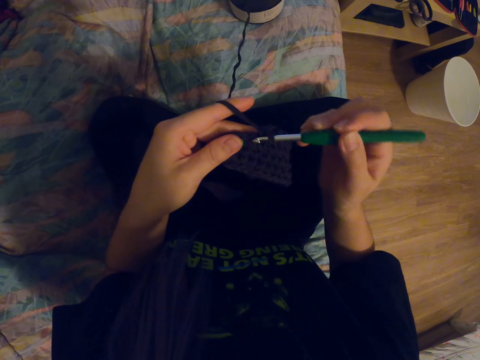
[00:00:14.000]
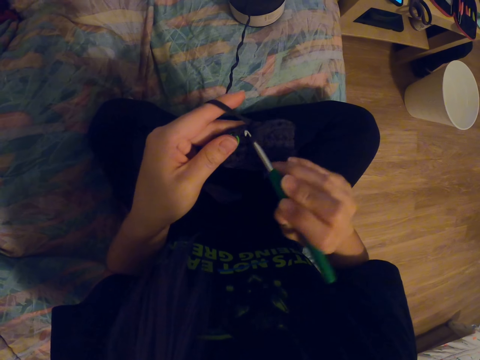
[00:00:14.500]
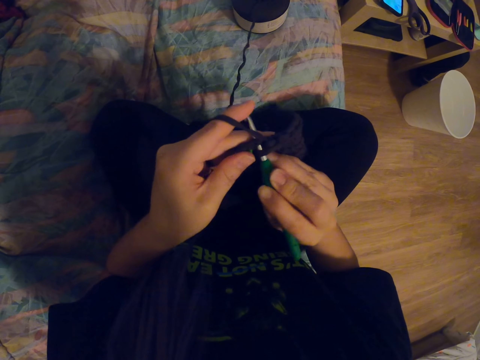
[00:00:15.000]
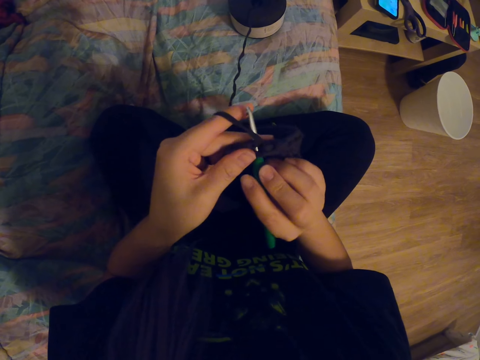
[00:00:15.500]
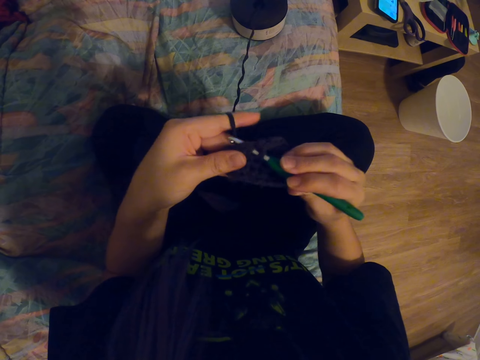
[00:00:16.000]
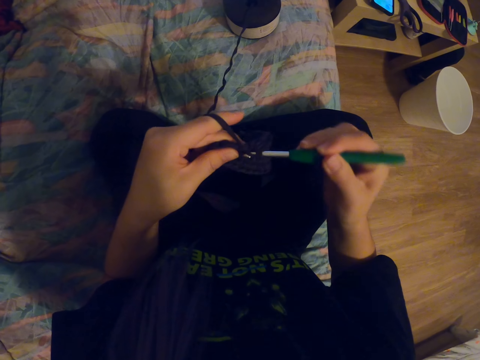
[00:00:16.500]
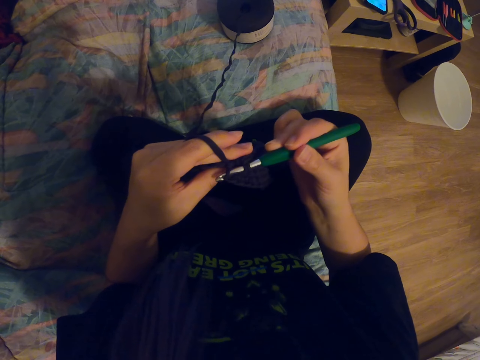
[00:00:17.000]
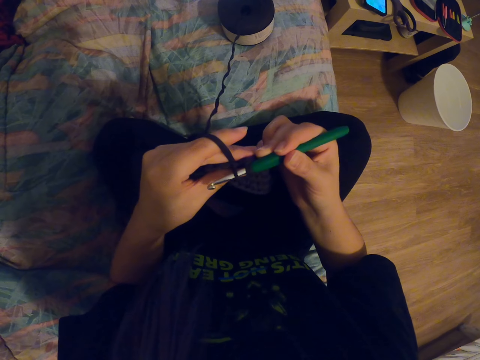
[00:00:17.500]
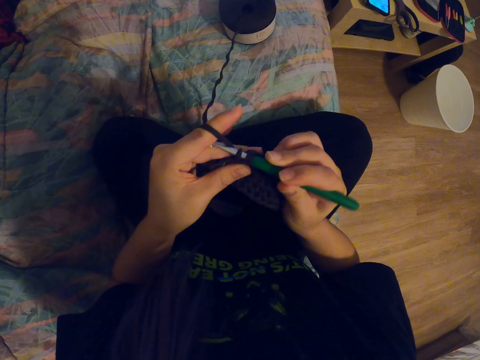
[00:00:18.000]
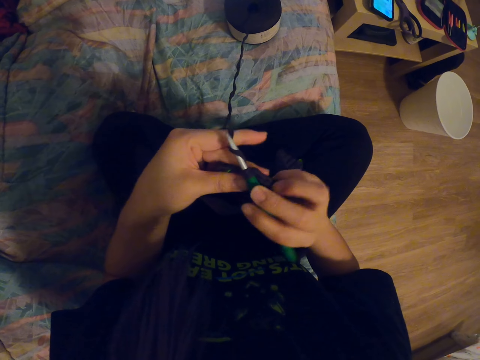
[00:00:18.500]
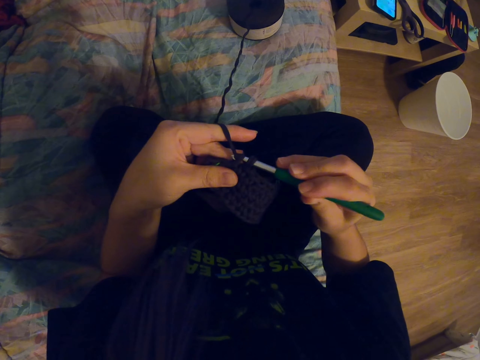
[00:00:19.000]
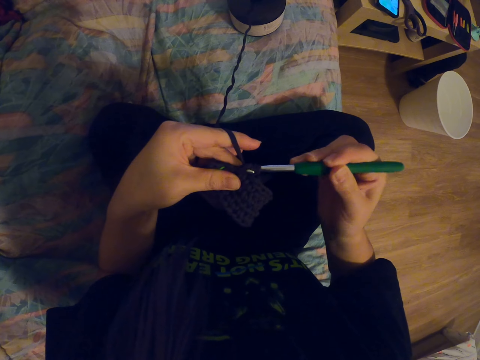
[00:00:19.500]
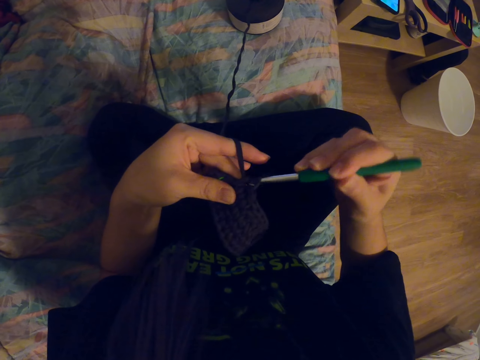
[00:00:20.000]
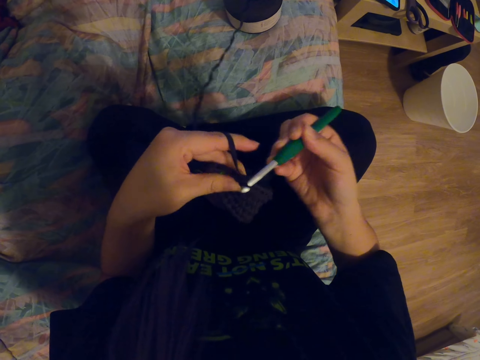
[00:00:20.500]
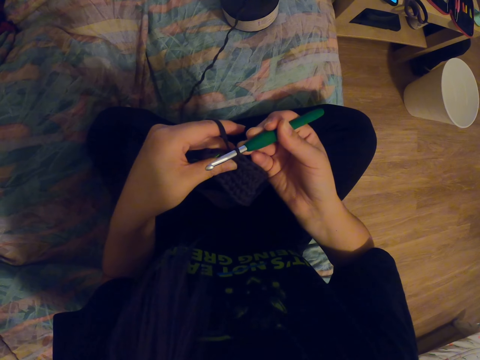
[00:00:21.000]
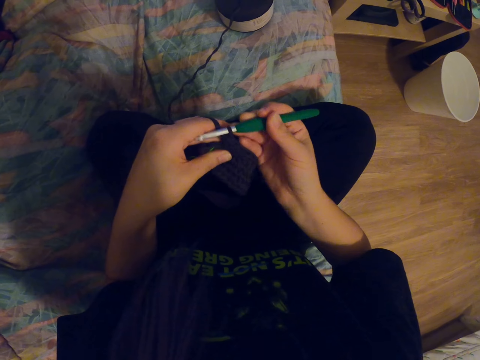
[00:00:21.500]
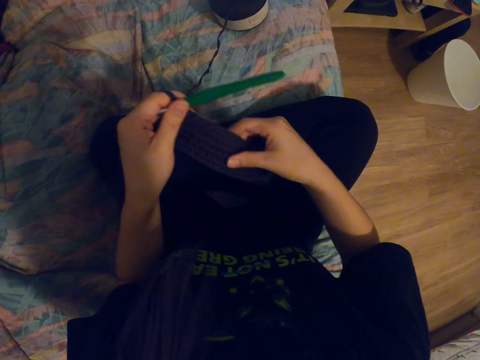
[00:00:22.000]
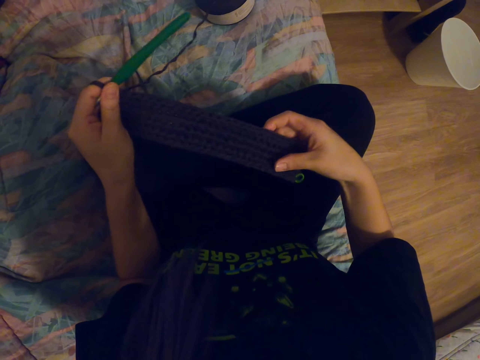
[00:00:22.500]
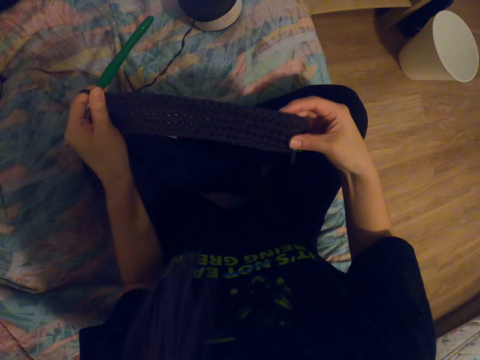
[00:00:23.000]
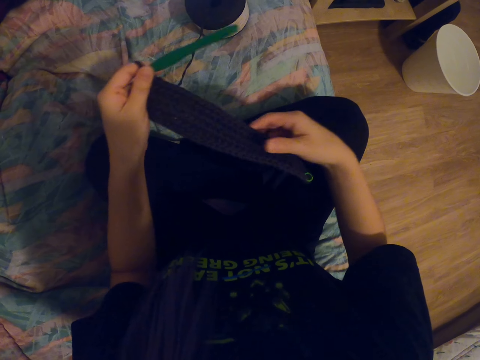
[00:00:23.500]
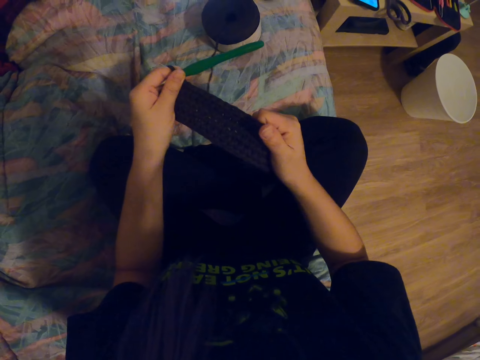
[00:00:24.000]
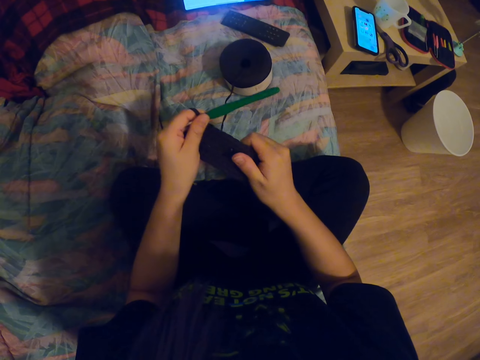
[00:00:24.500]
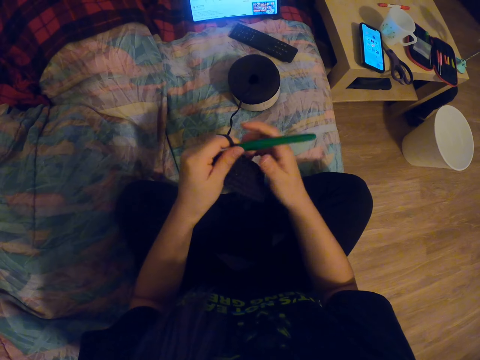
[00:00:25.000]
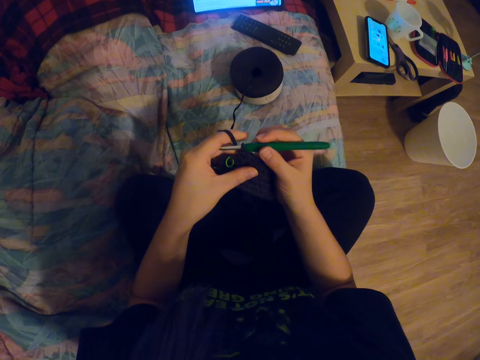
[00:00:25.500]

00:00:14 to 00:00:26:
The camera wearer coils a knitting thread on a knitting needle. She knits a fabric with the knitting needle. She adjusts the knitted fabric on her lap with her right hand.

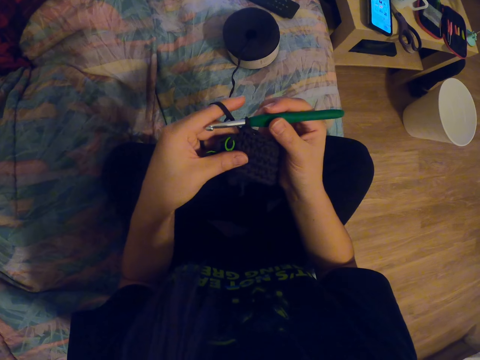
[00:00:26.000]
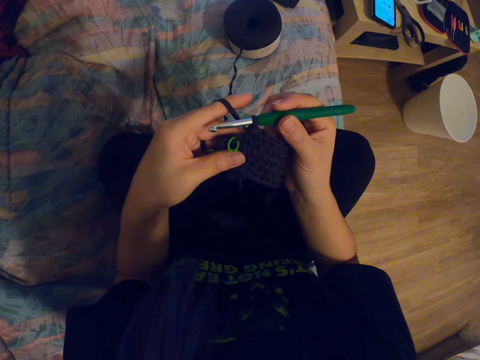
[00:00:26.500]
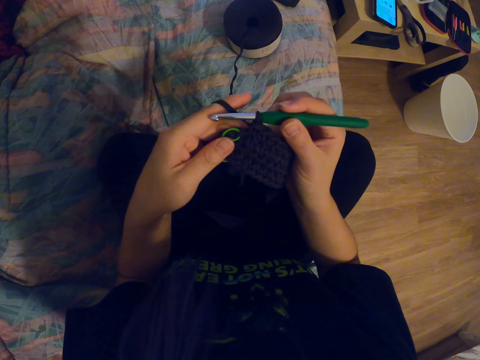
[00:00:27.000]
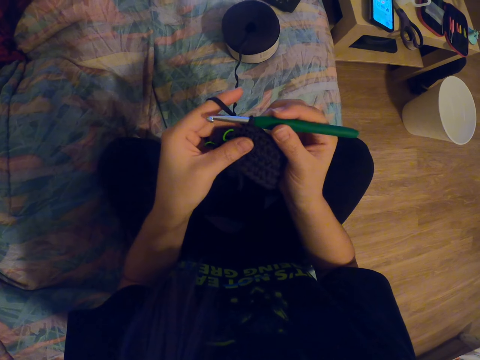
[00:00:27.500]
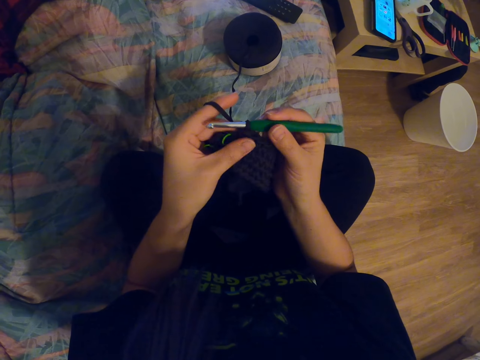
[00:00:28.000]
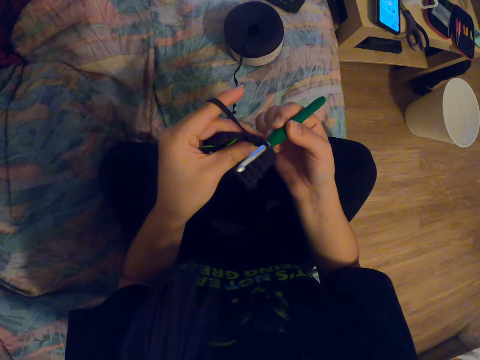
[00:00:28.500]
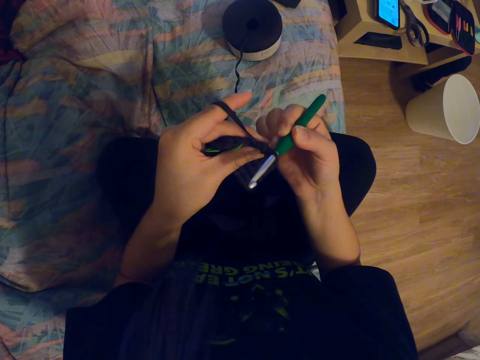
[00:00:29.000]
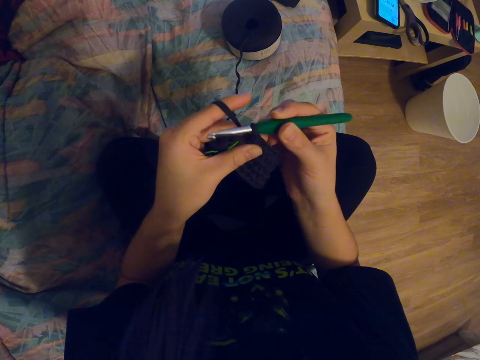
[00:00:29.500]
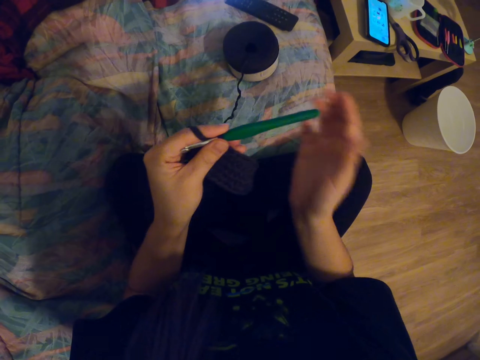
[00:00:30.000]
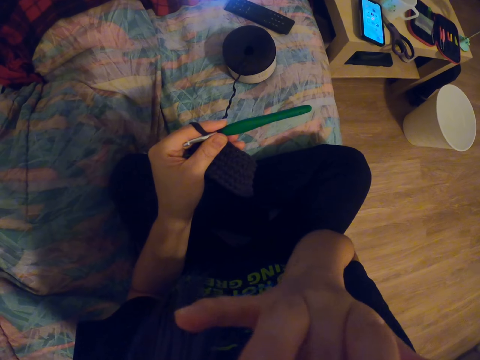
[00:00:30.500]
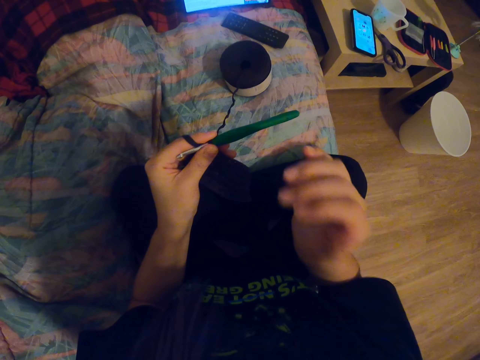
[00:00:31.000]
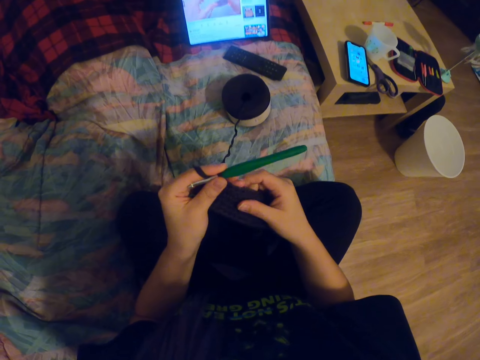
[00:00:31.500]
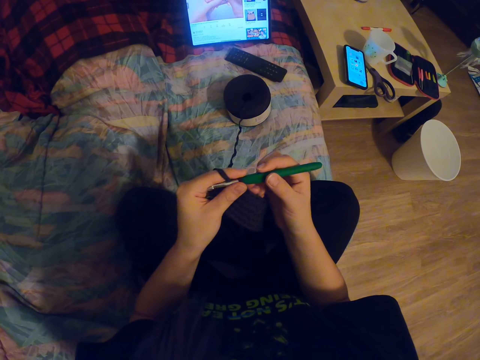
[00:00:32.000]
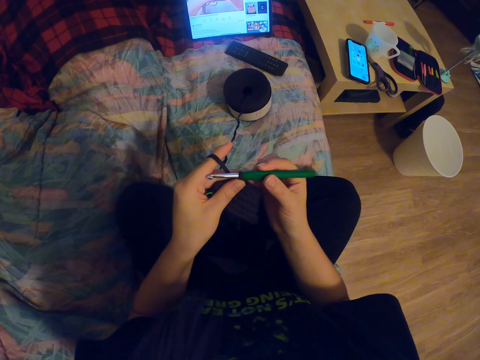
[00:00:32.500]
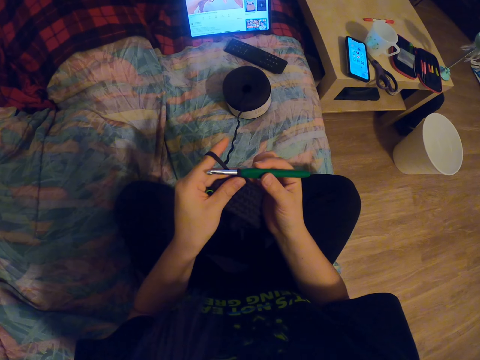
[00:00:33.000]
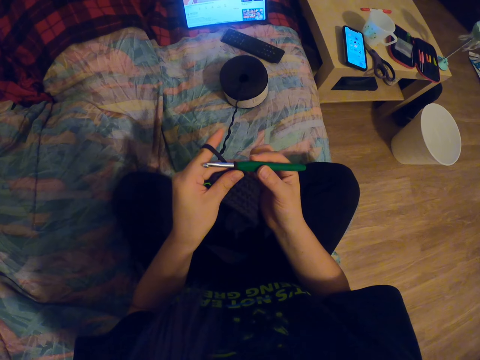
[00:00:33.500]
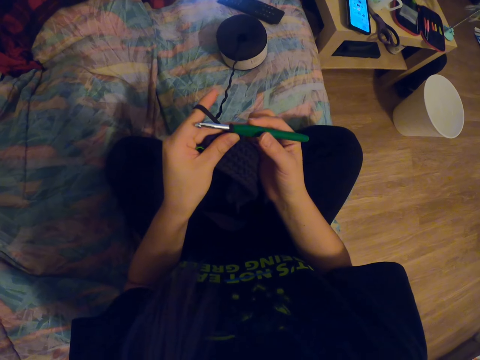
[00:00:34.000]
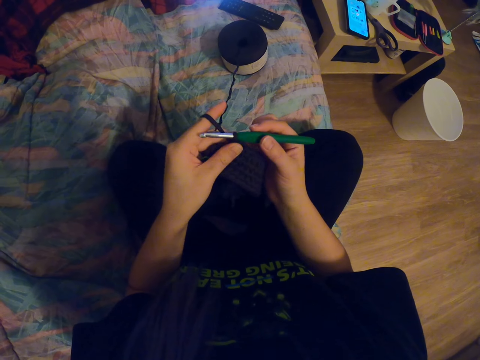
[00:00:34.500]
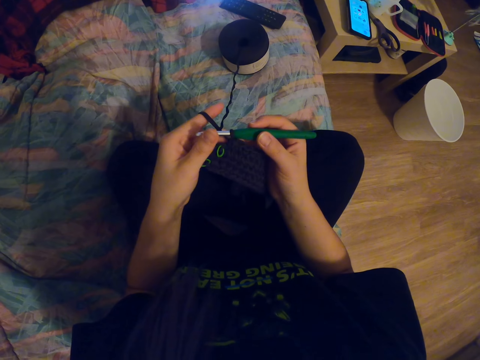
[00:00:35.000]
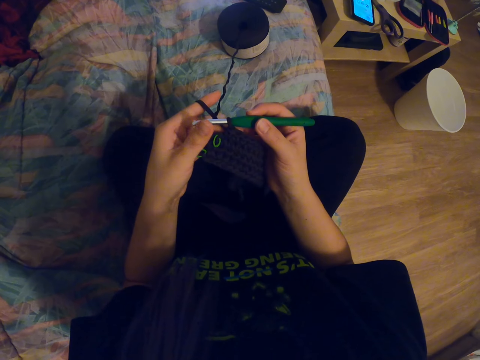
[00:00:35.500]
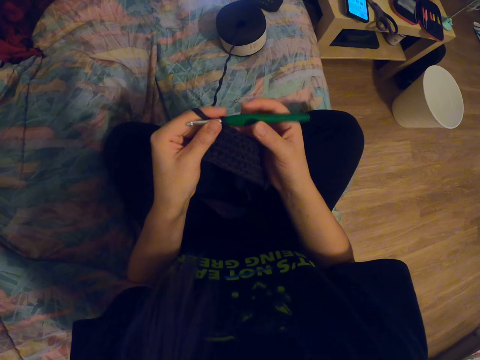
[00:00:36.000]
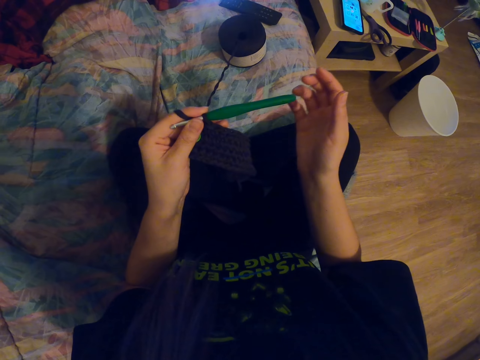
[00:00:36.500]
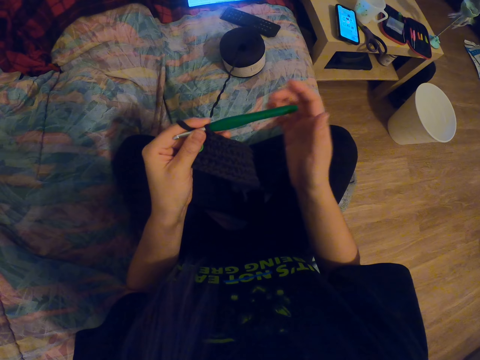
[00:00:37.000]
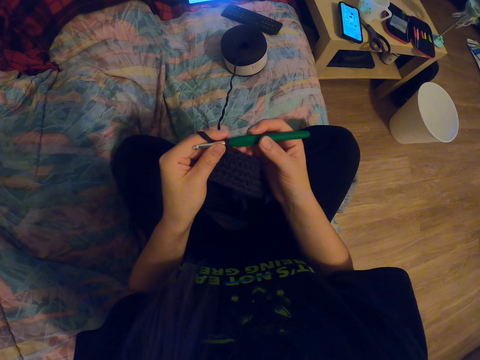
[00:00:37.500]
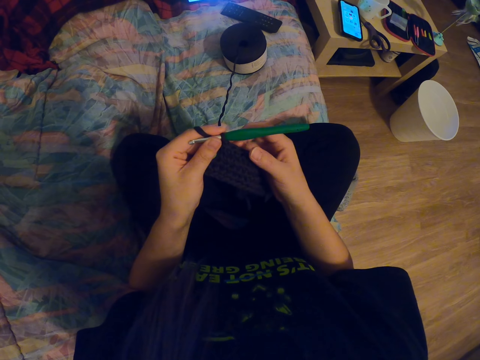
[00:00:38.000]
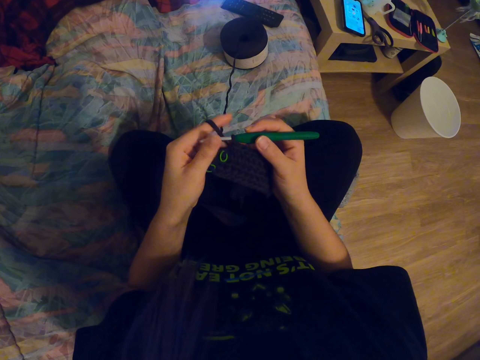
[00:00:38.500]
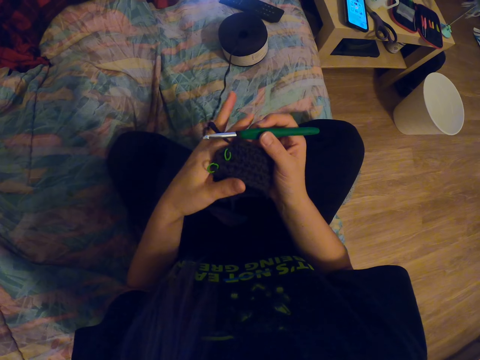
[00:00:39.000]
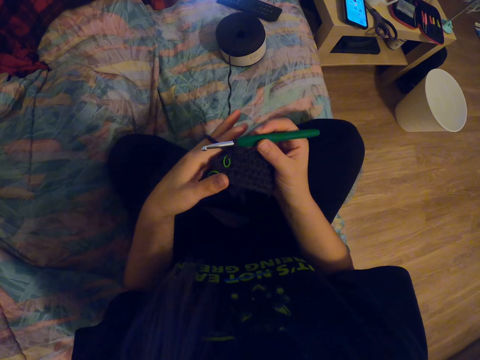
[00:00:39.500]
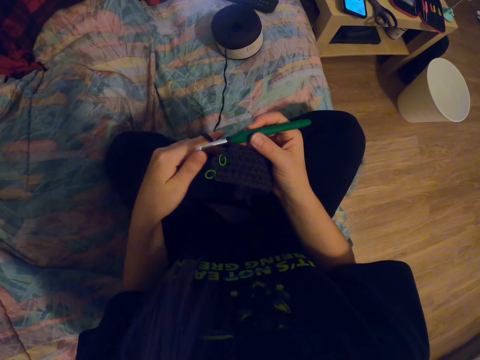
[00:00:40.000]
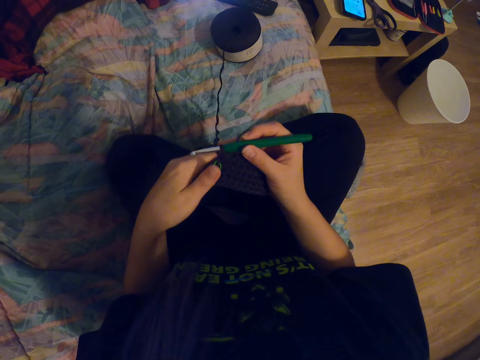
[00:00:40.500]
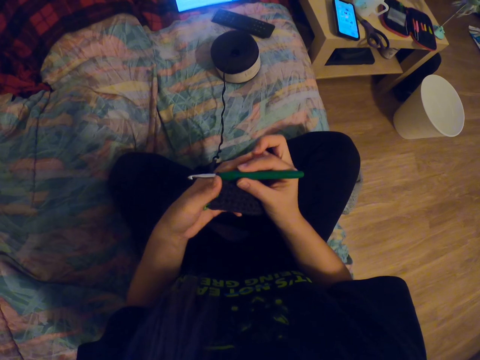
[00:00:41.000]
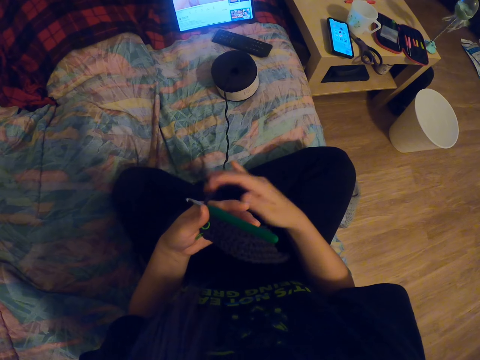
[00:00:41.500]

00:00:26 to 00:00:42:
The camera wearer holds the crochet needle with her right hand. She touches the fabric with her left hand. She adjusts a knitting needle on the knitted fabric. She holds the crochet needle with her left hand. She rubs her chin with her right hand. She holds the crochet needle with her right hand. She adjusts the knitting needle on the knitted fabric. She looks at the fabric. She looks around a room. She holds the crochet needle with her left hand. She adjusts the knitting needle on the knitted fabric. She holds the crochet needle with her right hand. She holds the crochet needle with her left hand.
